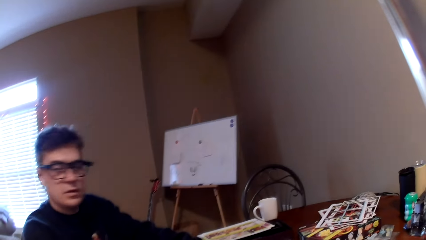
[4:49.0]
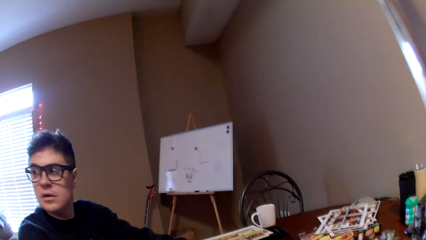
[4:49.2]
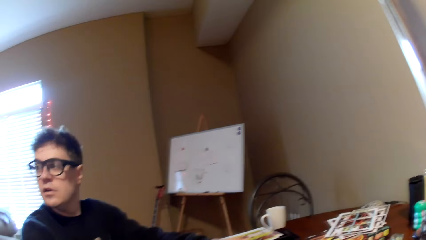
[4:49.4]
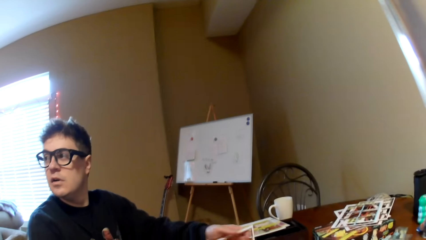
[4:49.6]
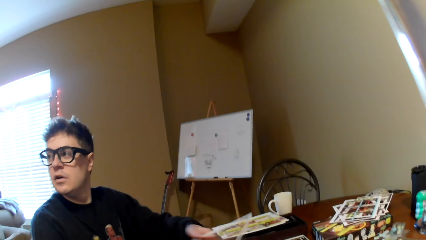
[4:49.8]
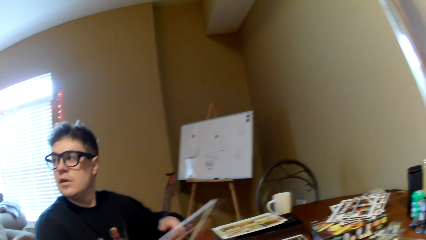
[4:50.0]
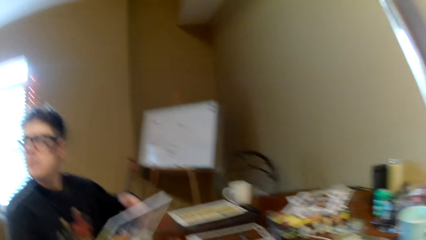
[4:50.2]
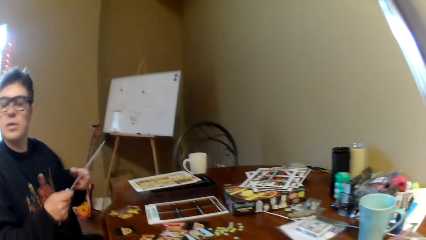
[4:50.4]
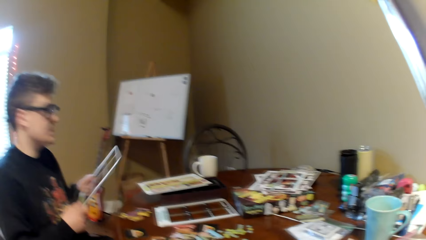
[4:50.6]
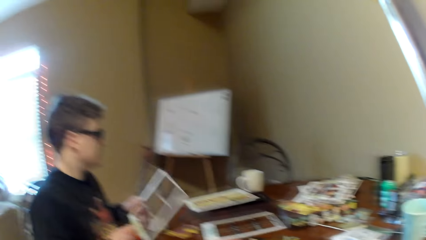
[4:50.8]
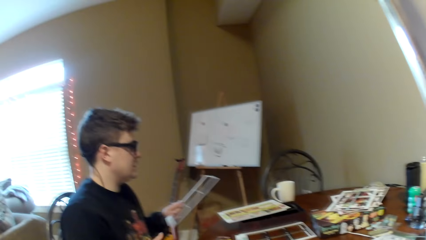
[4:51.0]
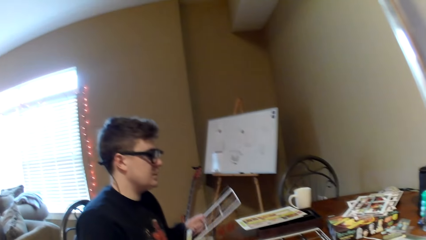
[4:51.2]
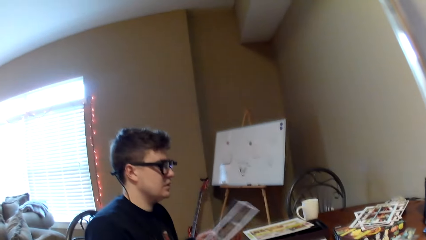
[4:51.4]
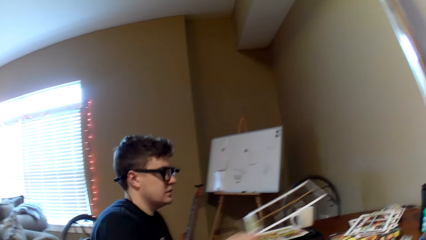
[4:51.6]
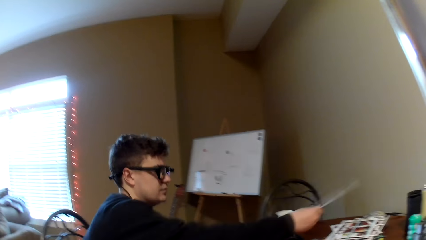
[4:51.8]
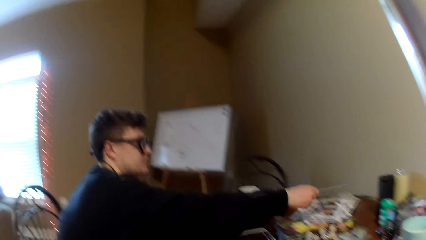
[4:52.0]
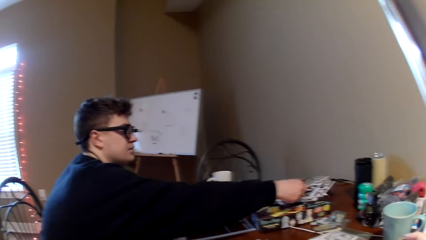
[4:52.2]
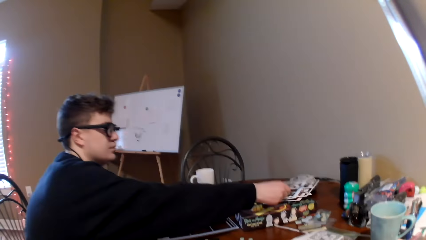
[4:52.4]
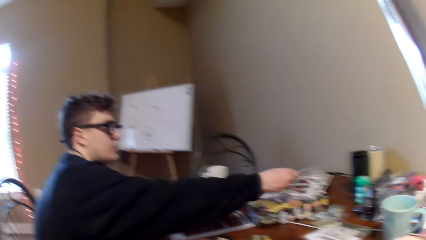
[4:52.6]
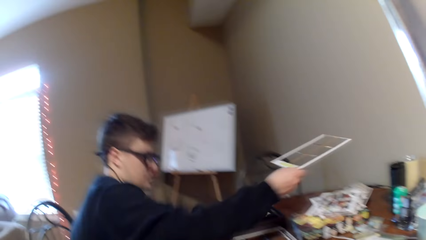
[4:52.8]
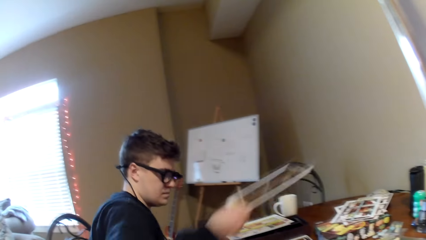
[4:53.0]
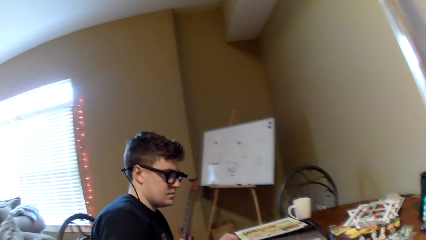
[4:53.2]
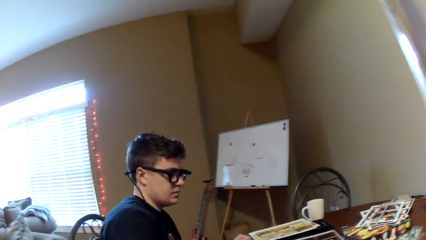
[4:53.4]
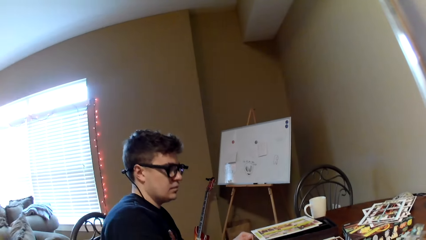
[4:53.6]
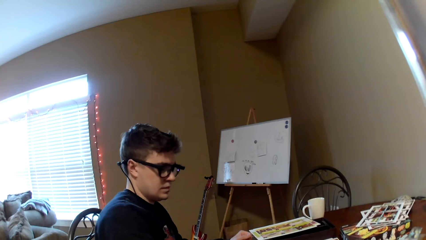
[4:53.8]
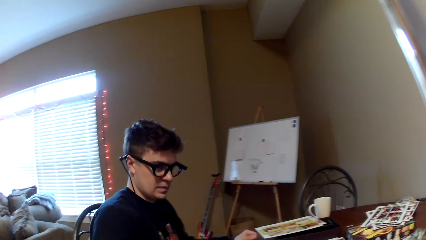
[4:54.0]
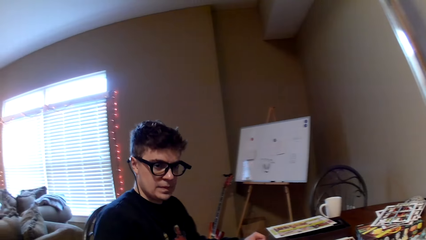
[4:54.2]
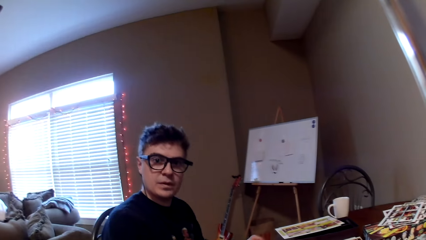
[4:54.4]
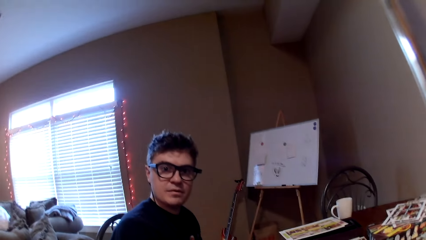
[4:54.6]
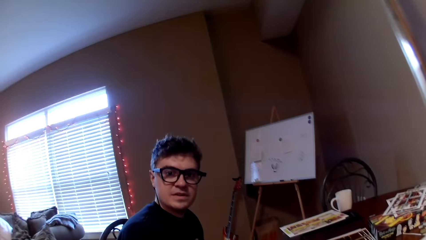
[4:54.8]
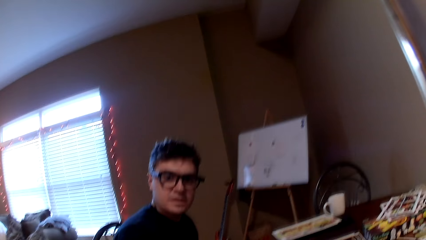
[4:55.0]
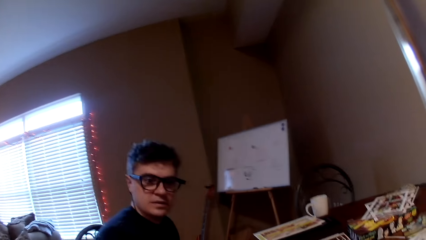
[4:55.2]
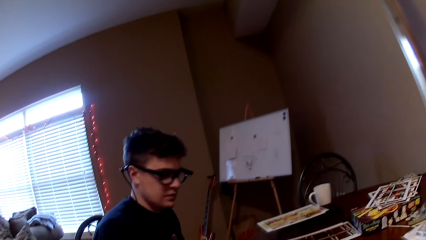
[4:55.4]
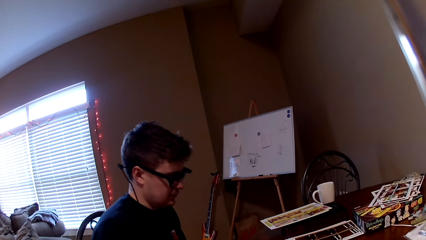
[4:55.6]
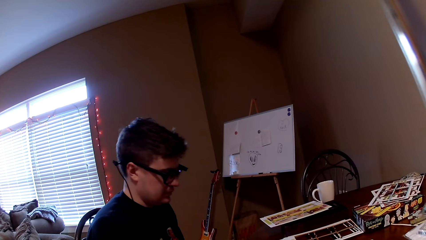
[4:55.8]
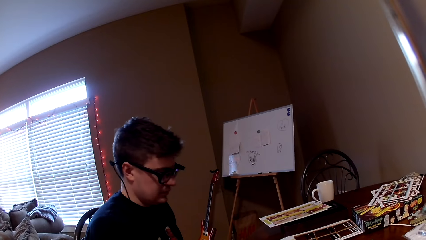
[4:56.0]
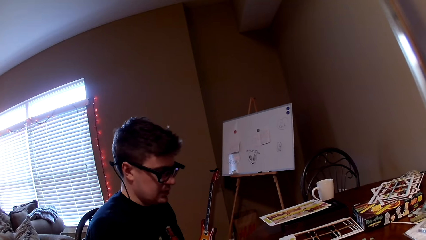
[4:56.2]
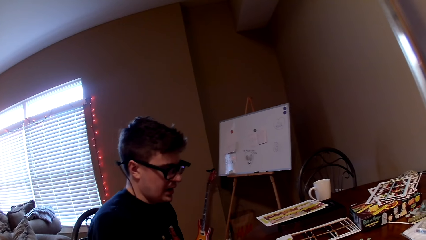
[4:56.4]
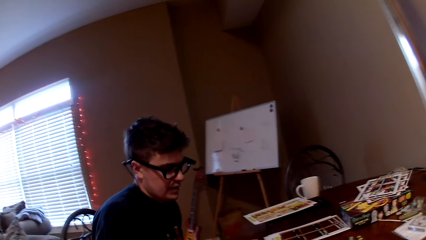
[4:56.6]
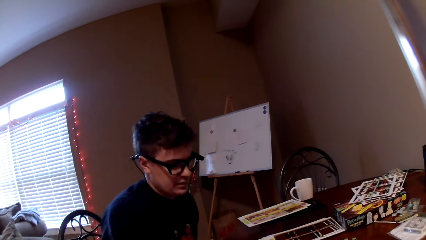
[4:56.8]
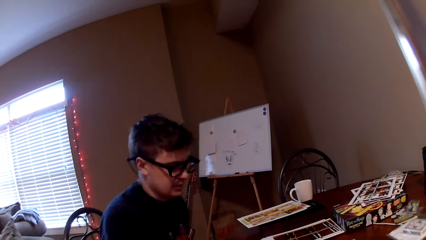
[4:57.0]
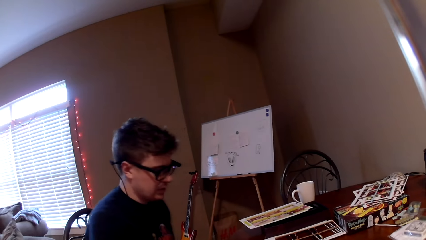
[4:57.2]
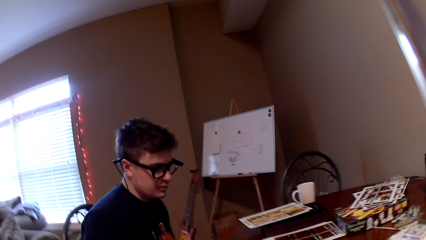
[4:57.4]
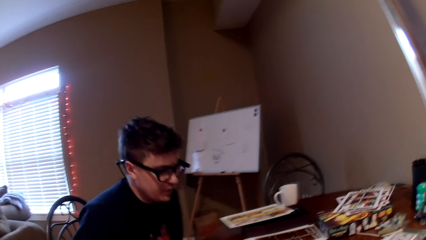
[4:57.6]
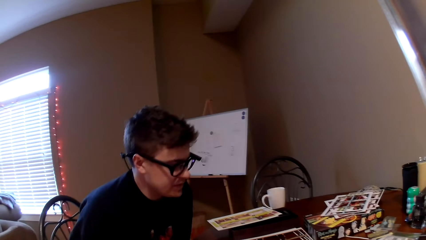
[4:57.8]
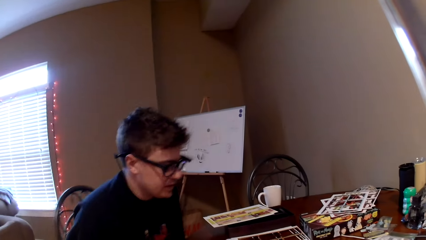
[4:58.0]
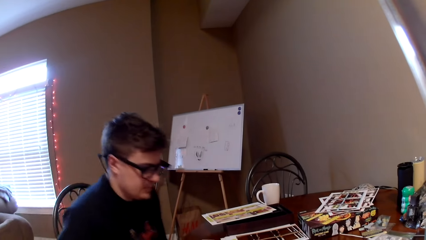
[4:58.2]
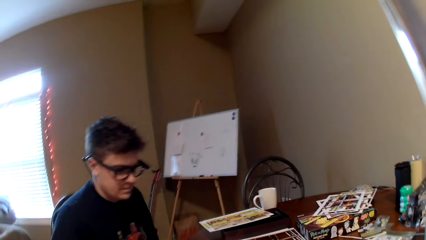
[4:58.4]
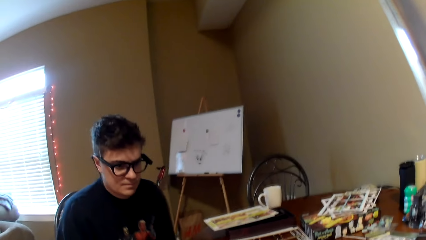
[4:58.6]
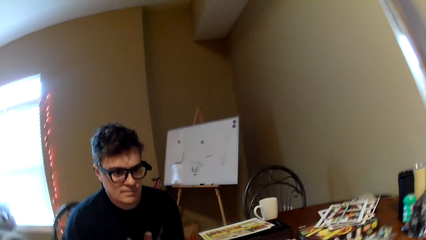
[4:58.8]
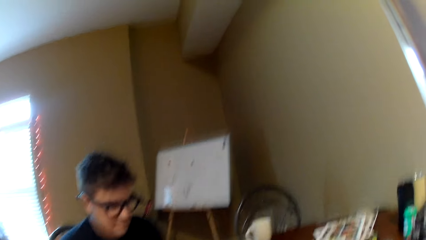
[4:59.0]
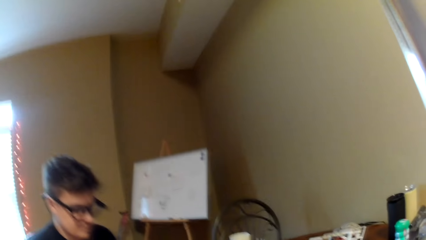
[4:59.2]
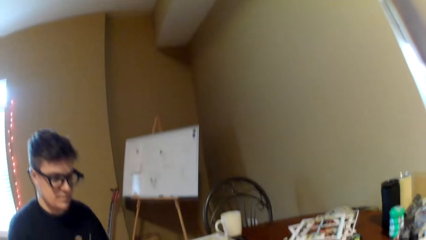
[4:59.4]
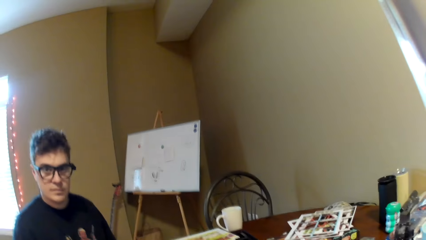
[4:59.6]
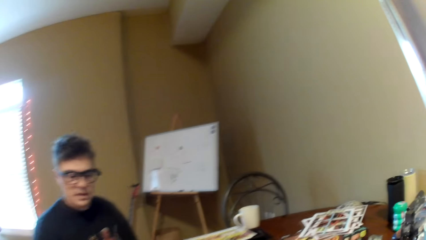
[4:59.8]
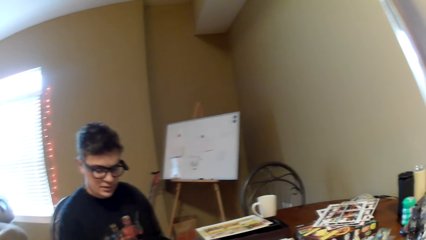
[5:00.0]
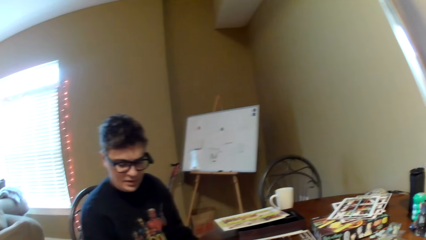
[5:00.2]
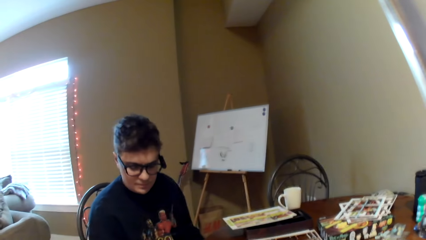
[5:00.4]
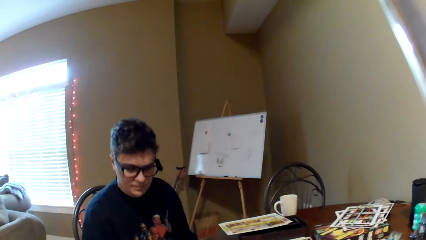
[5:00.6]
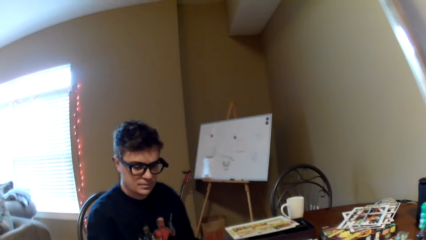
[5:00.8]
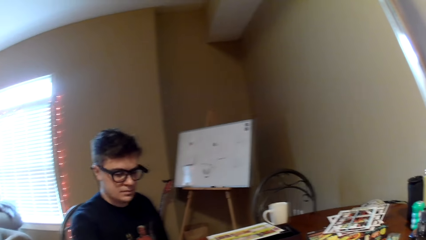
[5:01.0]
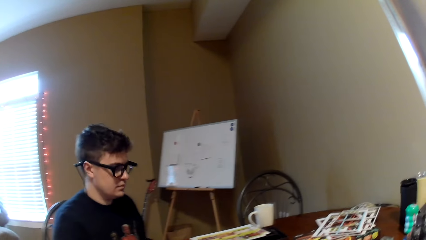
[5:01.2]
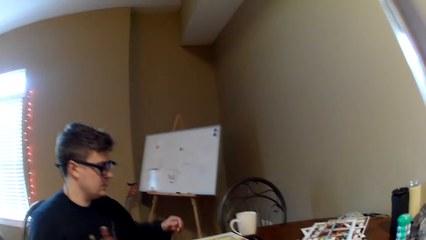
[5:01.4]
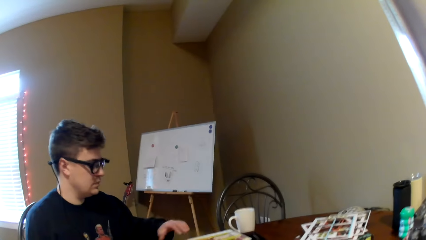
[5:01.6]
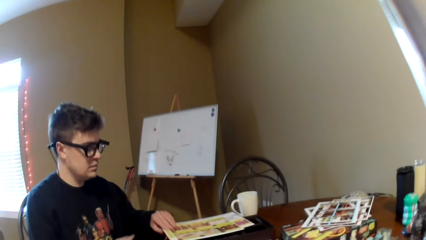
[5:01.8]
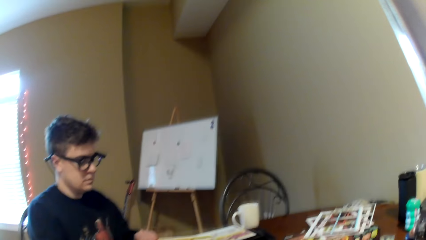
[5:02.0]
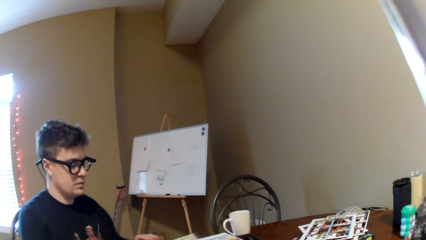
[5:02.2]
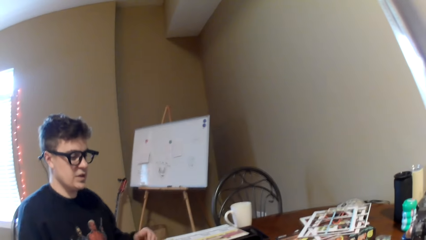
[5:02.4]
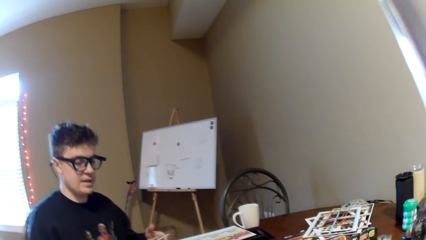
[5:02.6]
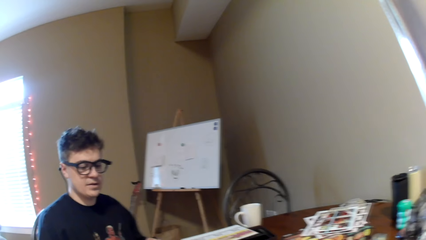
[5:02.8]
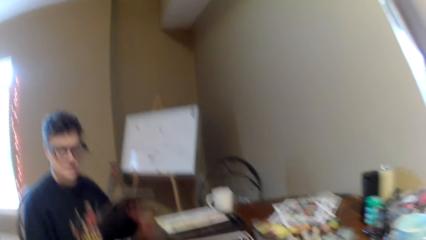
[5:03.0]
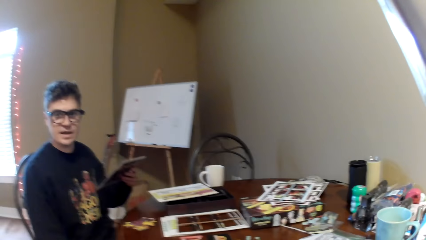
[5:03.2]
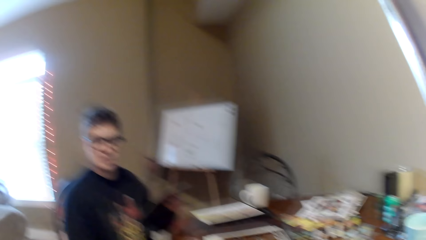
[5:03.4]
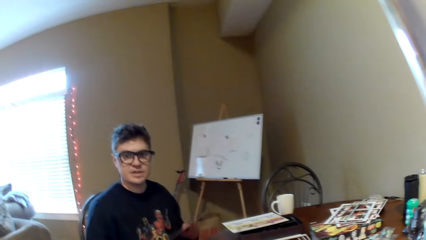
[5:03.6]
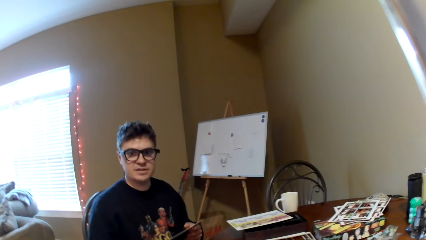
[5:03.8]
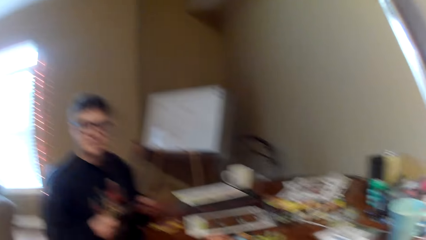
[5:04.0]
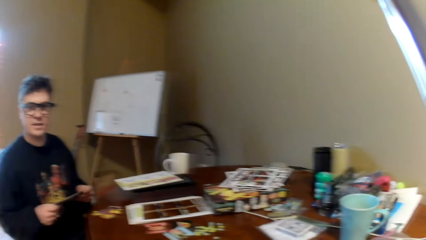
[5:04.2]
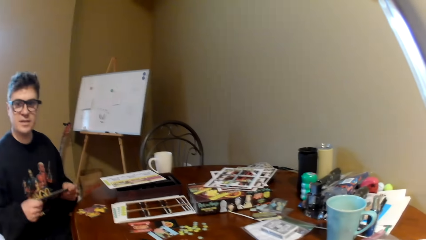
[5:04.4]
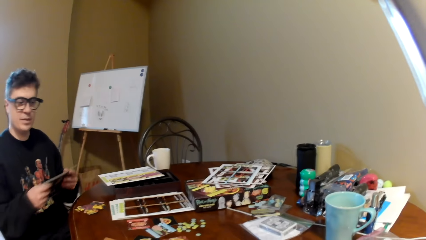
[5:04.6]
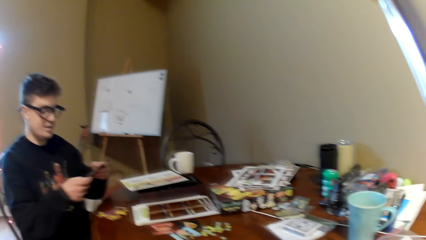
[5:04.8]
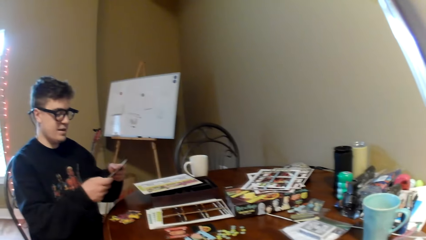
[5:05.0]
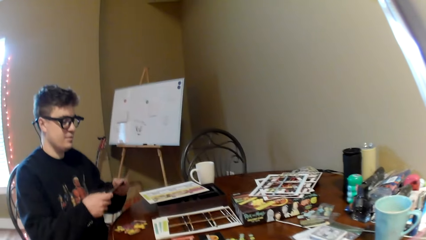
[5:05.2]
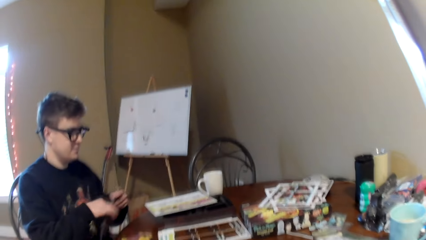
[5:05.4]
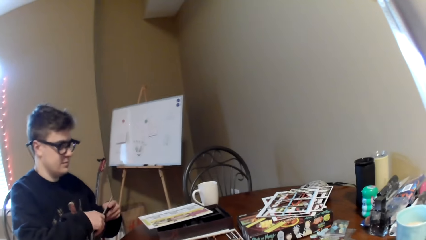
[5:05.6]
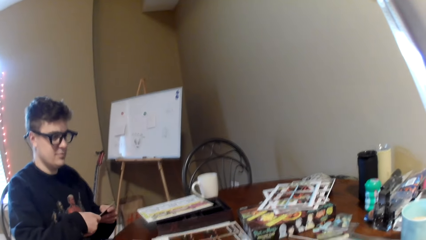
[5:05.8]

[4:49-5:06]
A man looks on the other side. The man lifts the board, holds the card holder, puts down the card holder and places the board on the table. The man moves the card holder, lifts the board, puts down the card holder and converses with the camera wearer. The man moves the chair and converses with the camera wearer. The man picks the board and converses with the camera wearer.
